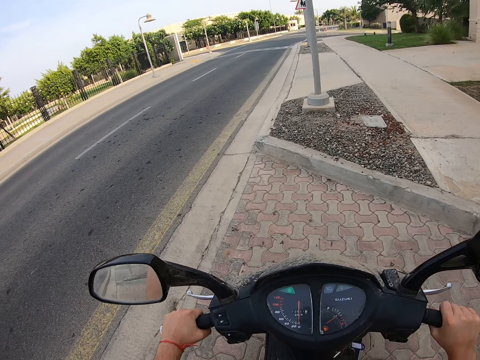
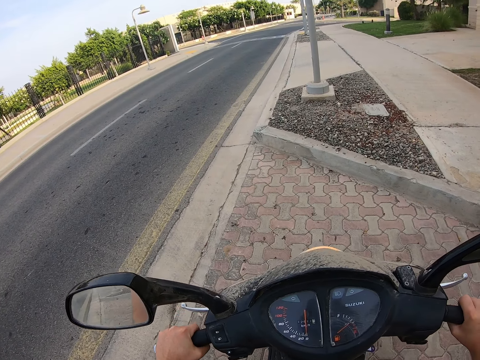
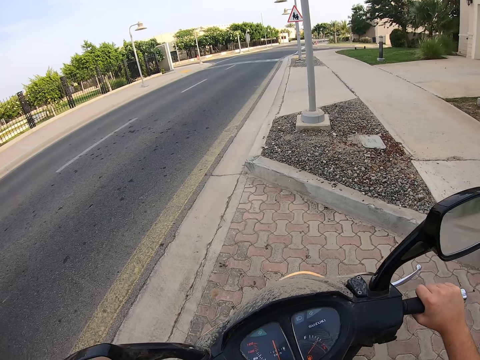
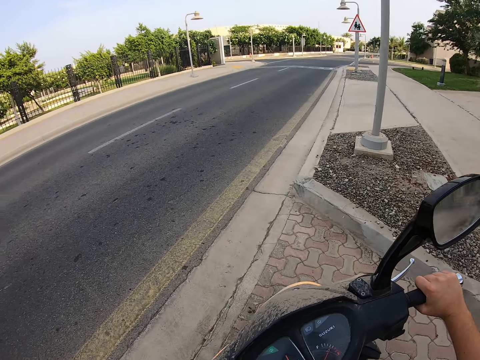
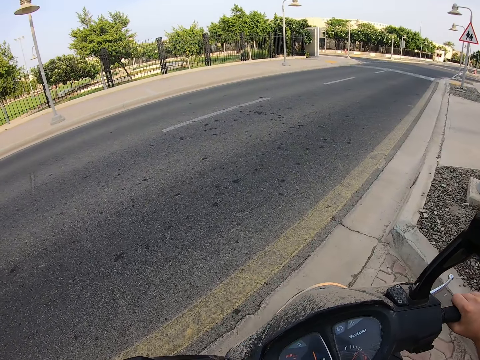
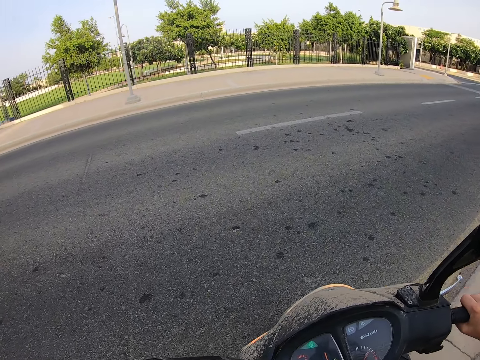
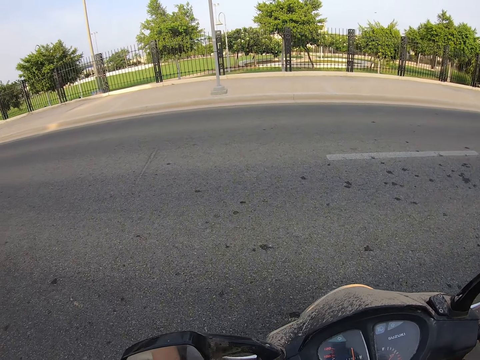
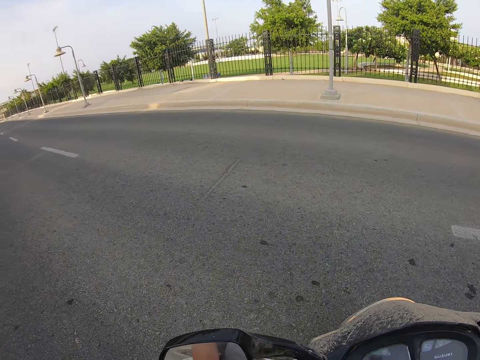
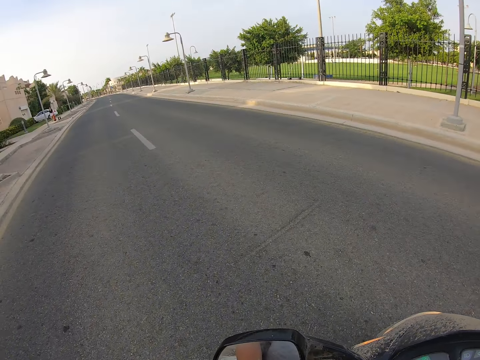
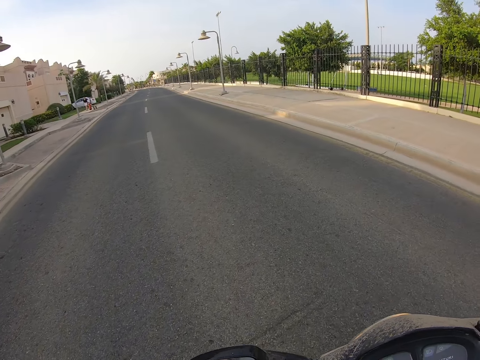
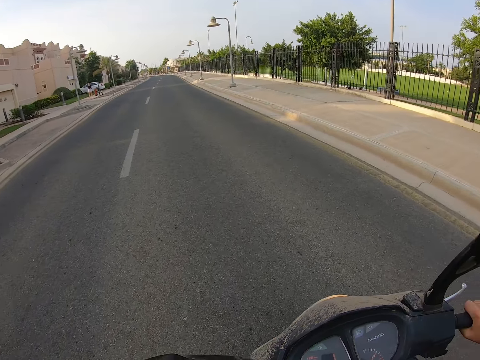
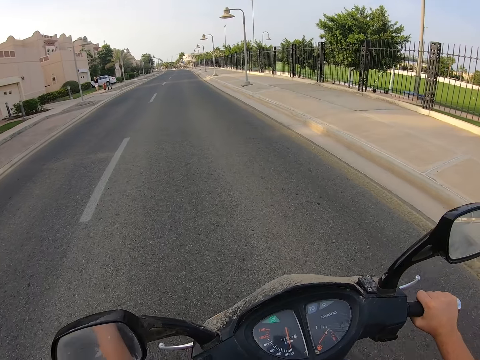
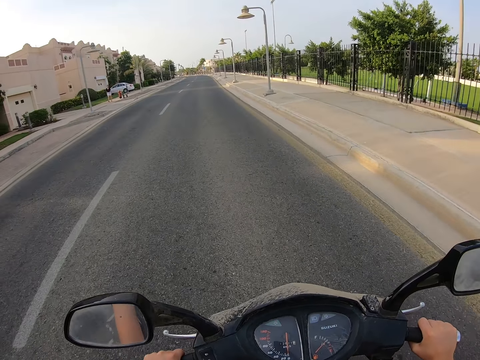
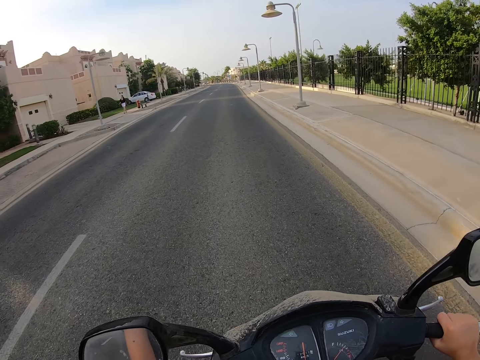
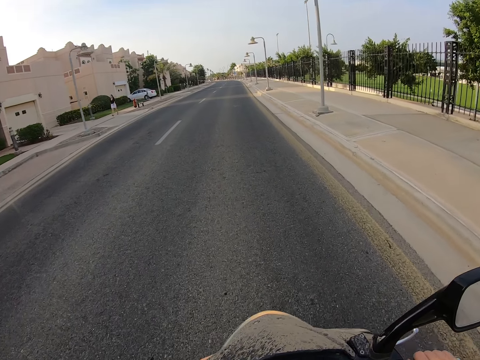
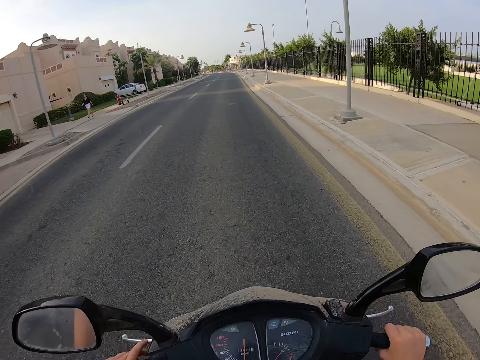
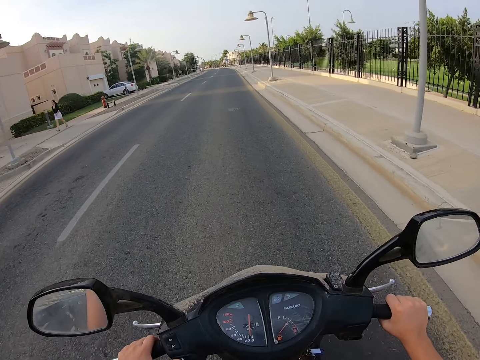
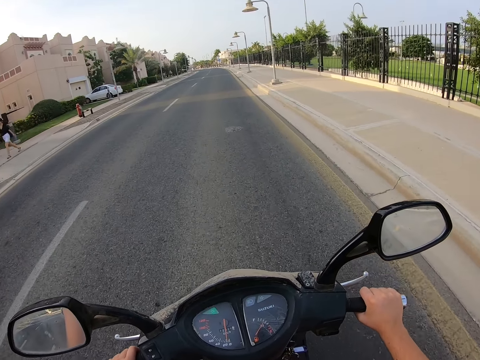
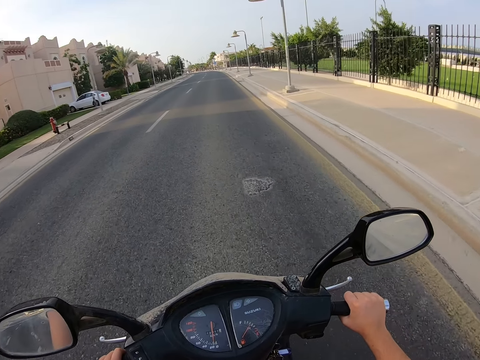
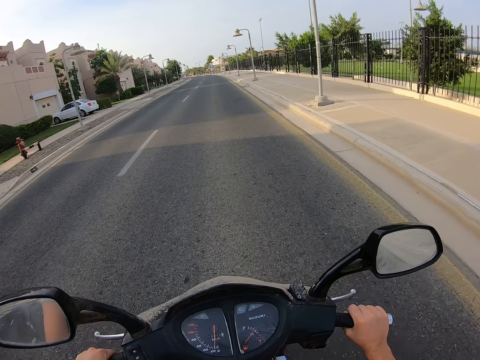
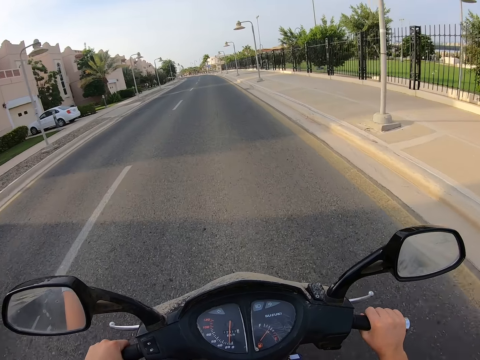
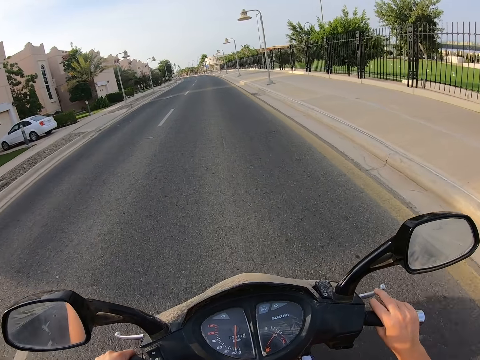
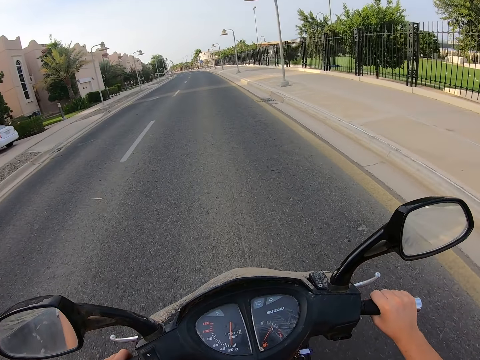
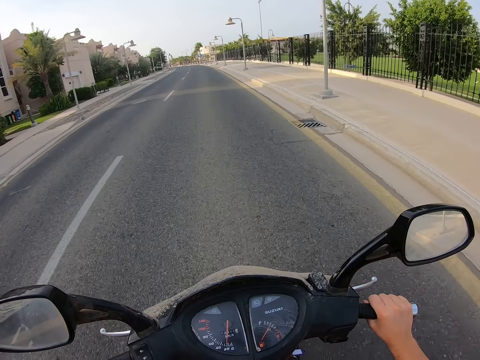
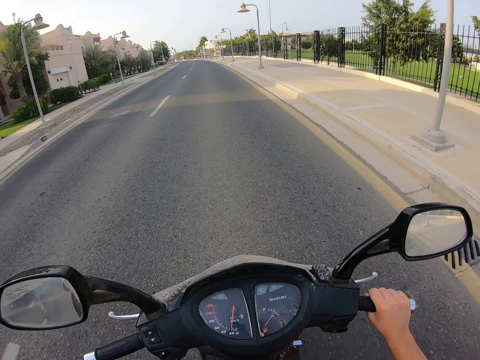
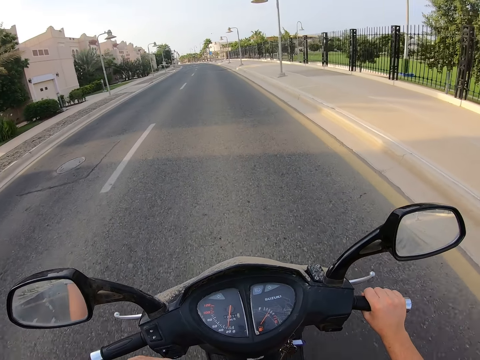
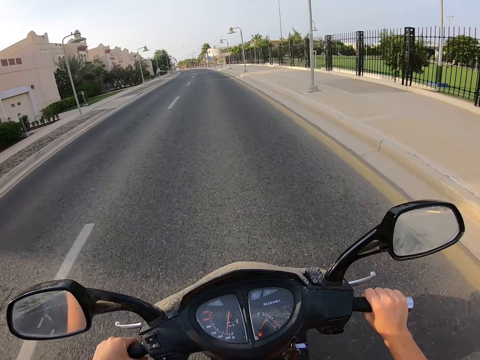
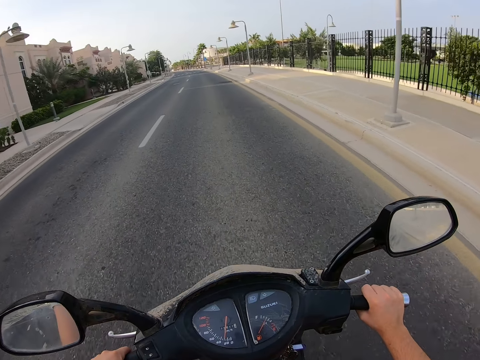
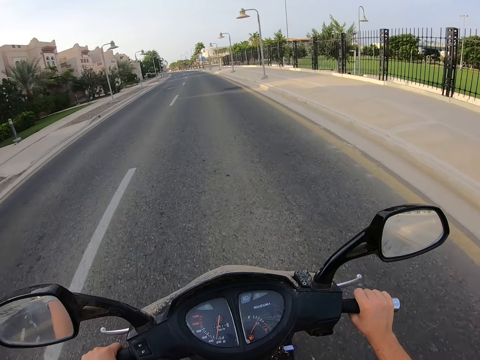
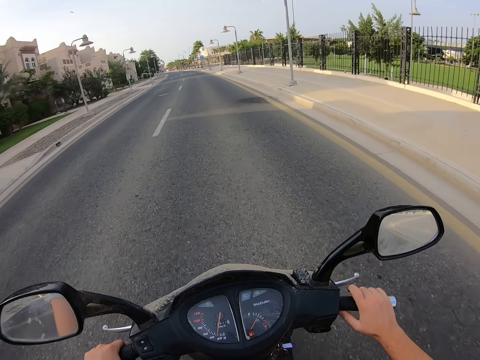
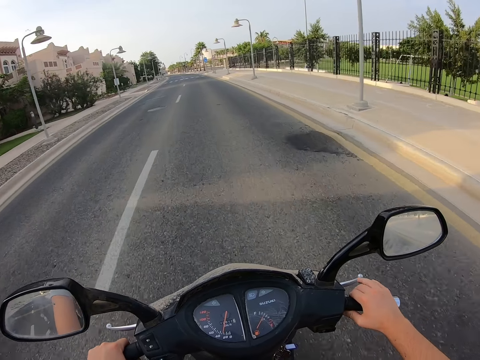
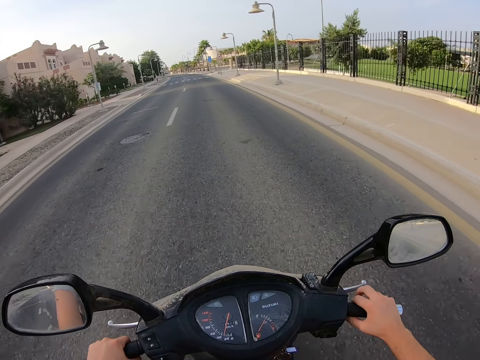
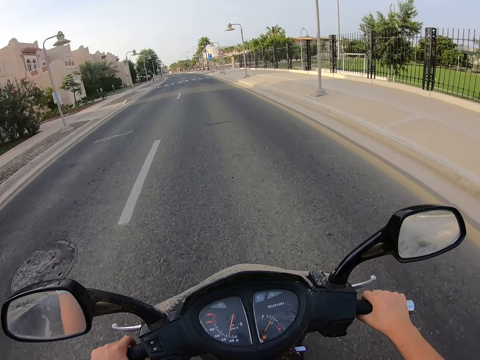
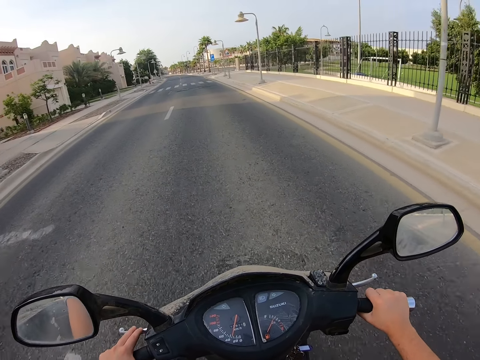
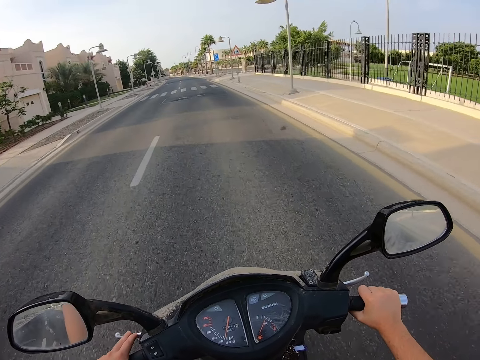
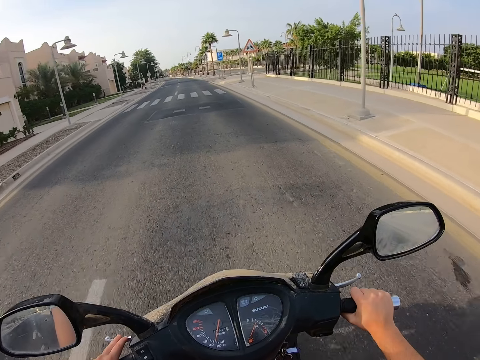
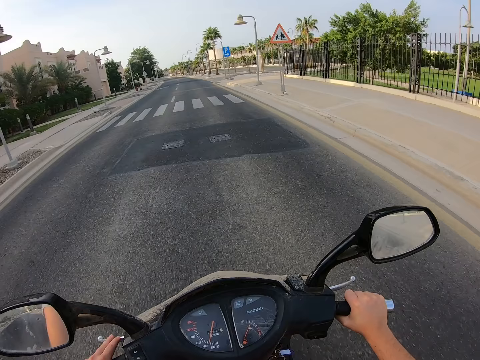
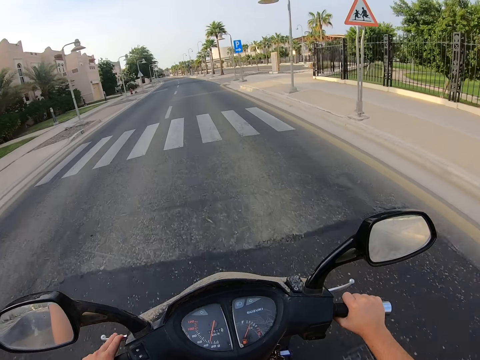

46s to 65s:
The camera wearer puts down his right hand. He rides the motorcycle on the road. He adjusts his left hand. He moves his right hand. He adjusts his left hand. He holds the motorbike with his left hand.

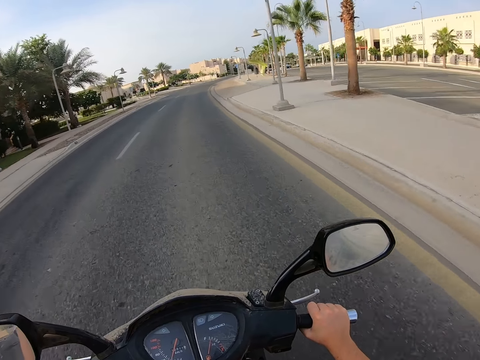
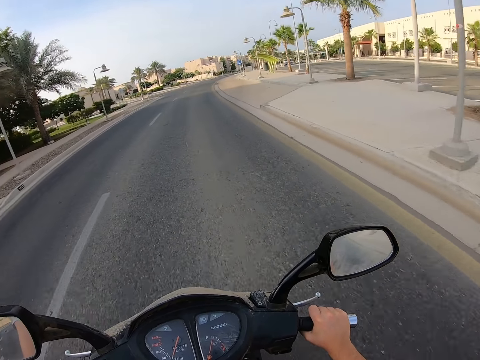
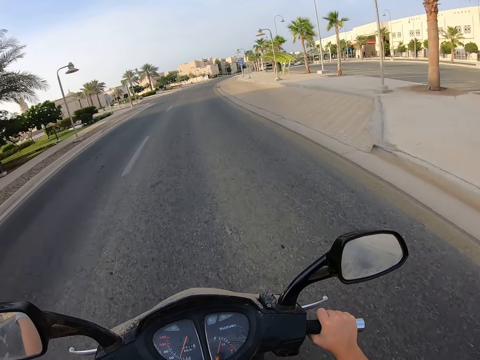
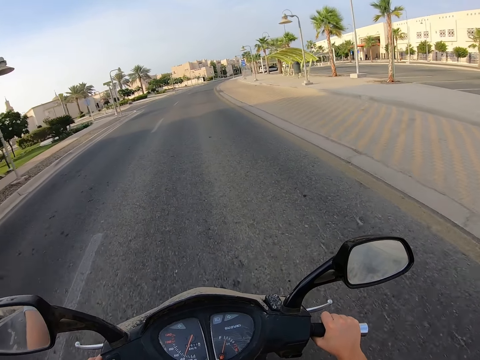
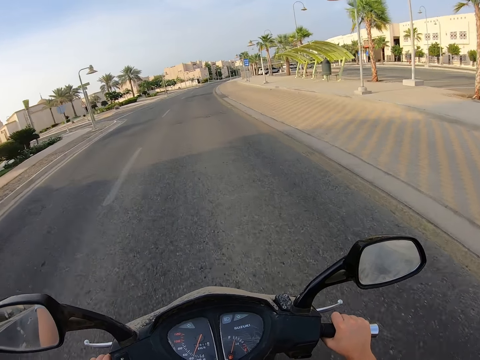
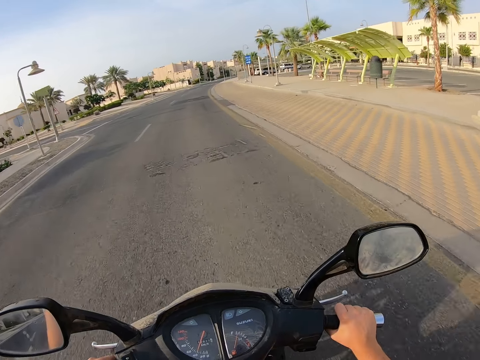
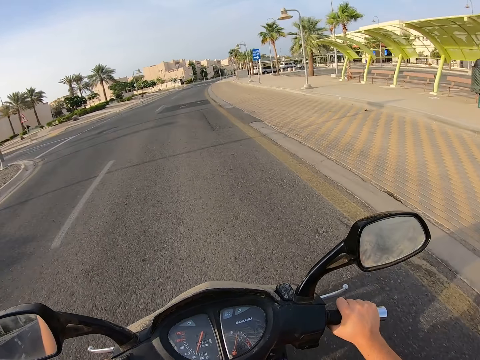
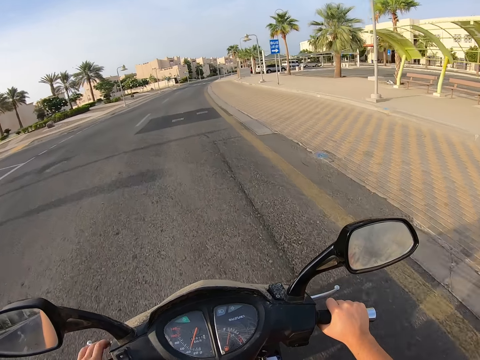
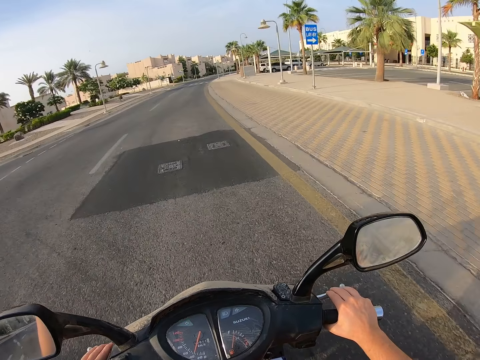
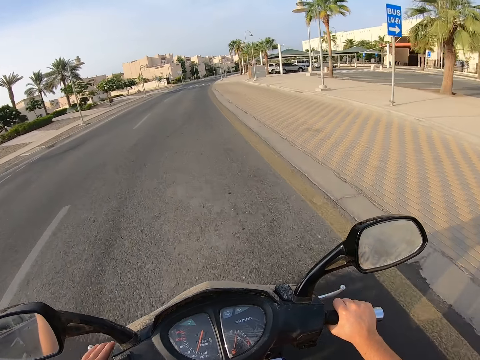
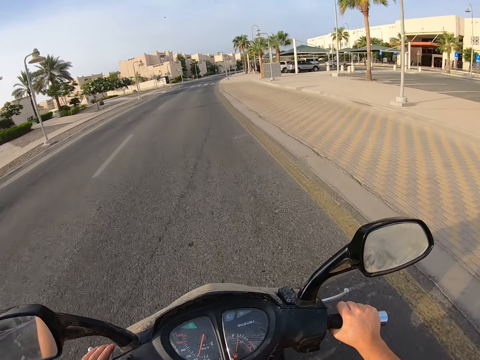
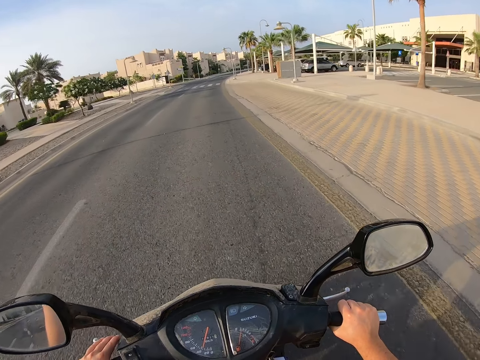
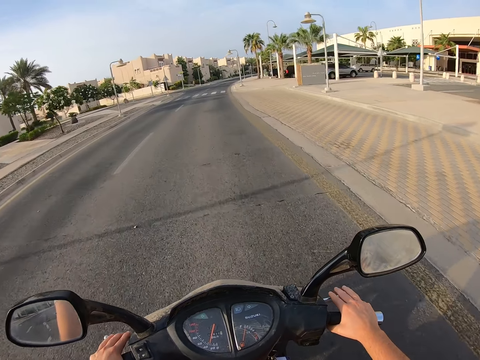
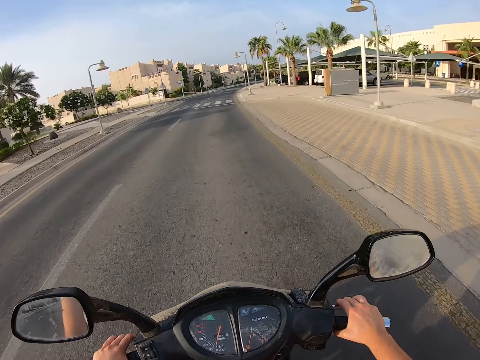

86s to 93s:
The camera wearer adjusts his left hand. He adjusts his right hand.
